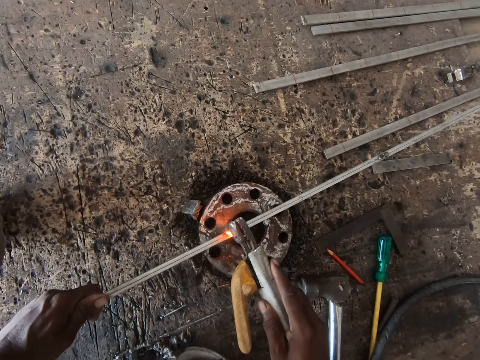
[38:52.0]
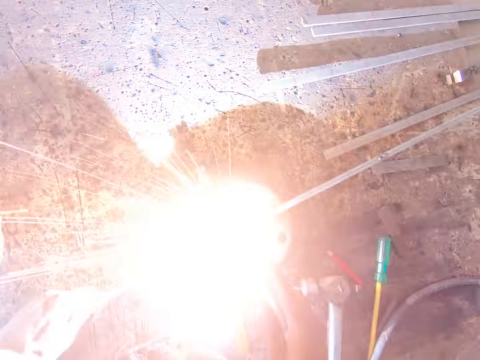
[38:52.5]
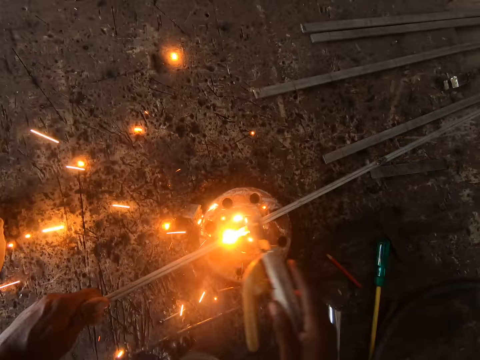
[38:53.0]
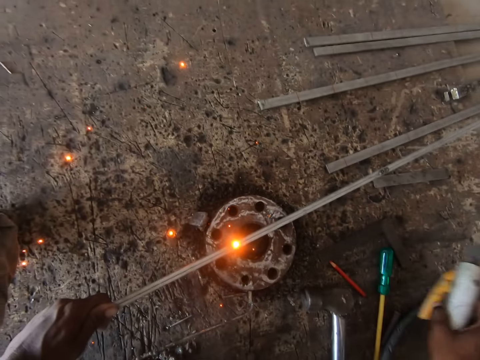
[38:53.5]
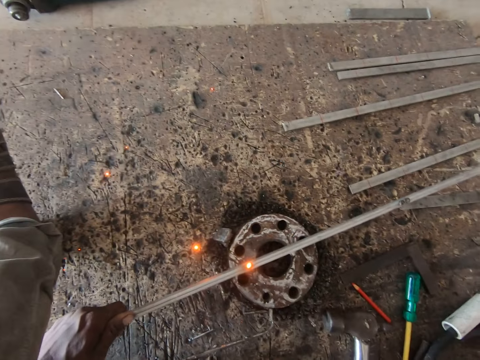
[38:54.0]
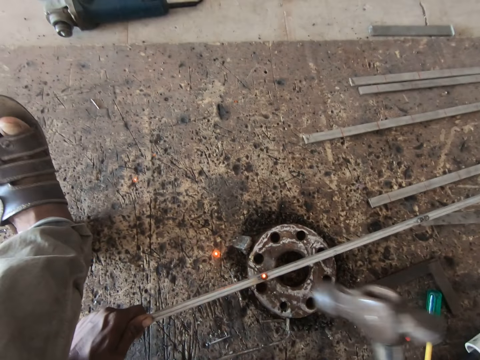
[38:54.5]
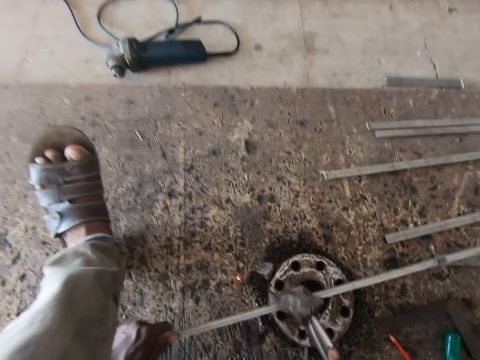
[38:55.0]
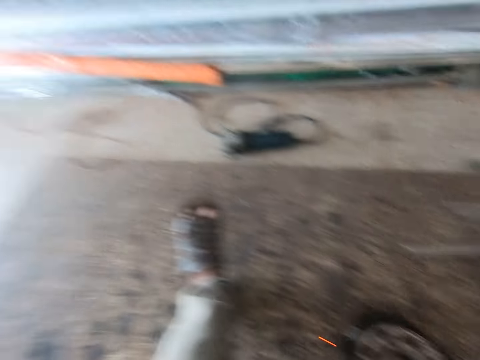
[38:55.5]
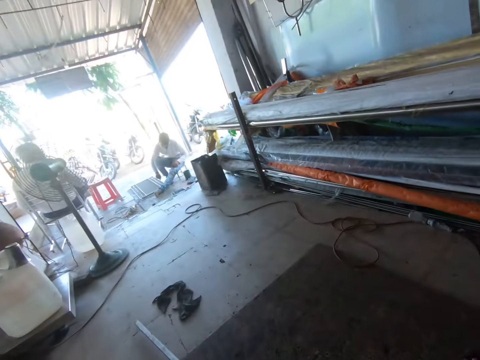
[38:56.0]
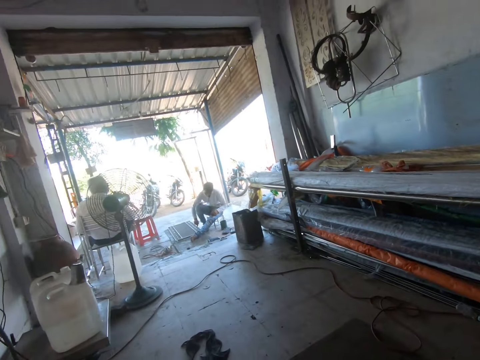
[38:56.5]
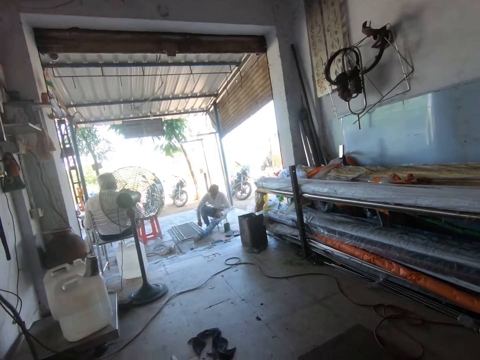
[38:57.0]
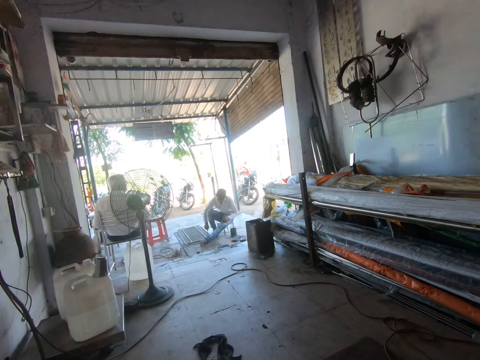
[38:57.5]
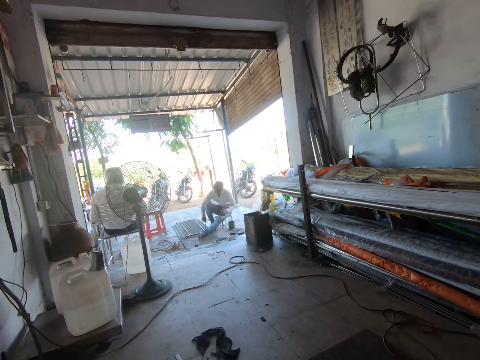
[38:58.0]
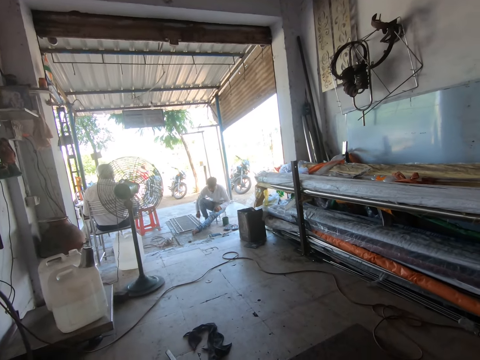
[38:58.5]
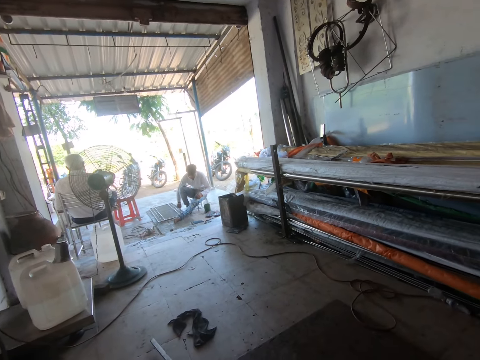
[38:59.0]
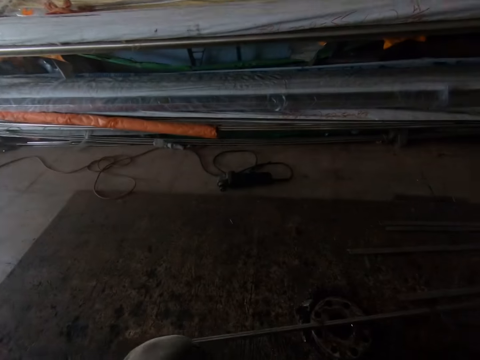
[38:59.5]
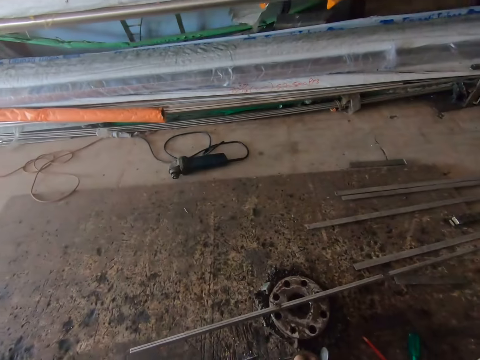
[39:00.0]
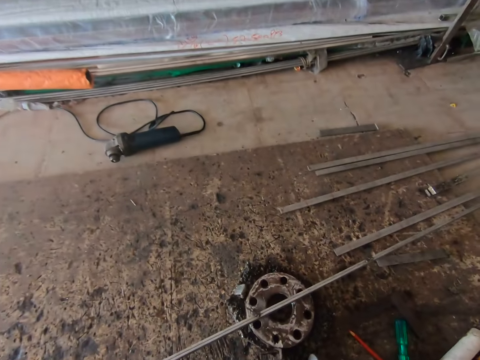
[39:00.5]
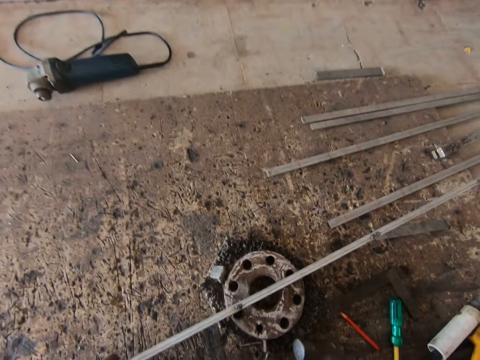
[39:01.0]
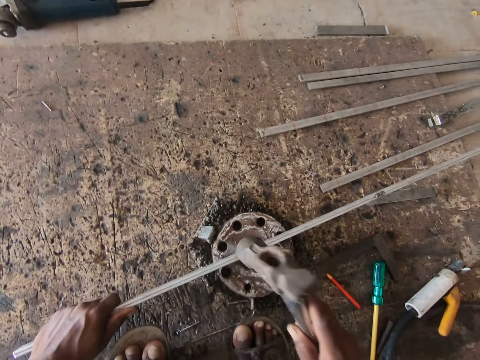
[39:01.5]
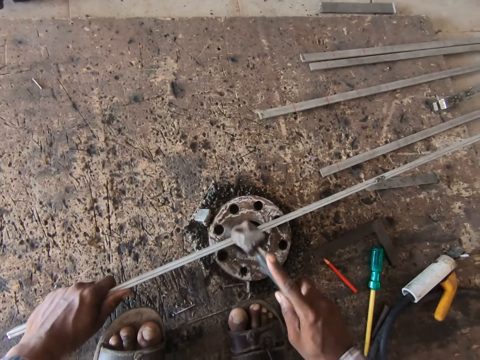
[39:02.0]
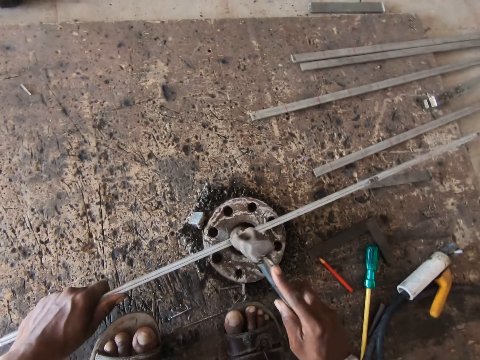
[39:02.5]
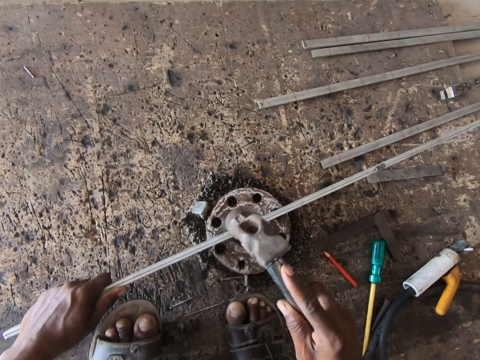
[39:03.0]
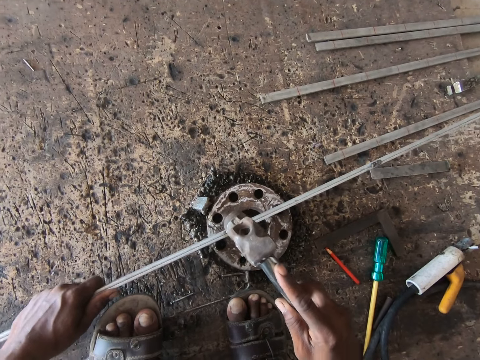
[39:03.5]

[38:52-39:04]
The camera wearer drops the electrode on the board with his right hand. He picks up the hammer from the board with his right hand. He hits the iron rod with the hammer in his right hand. He converses with a male. He hits the iron rod with the hammer in his right hand.

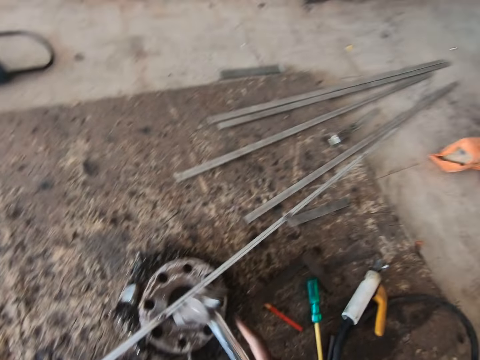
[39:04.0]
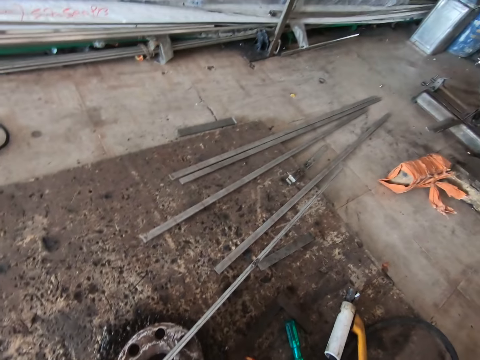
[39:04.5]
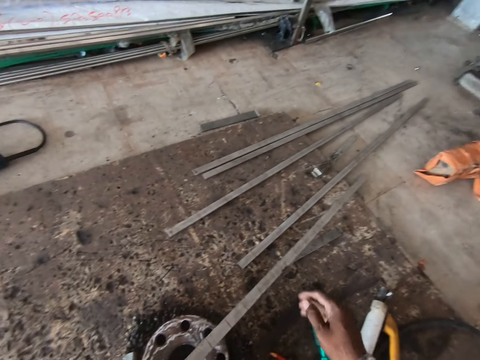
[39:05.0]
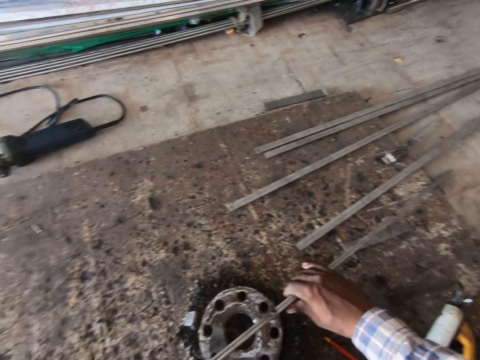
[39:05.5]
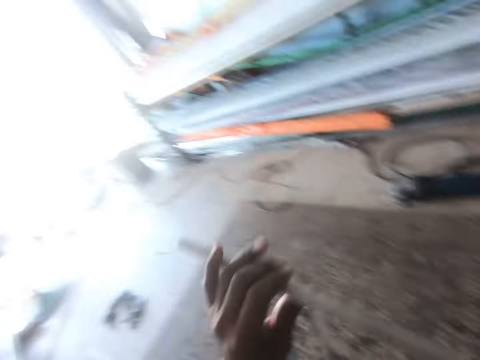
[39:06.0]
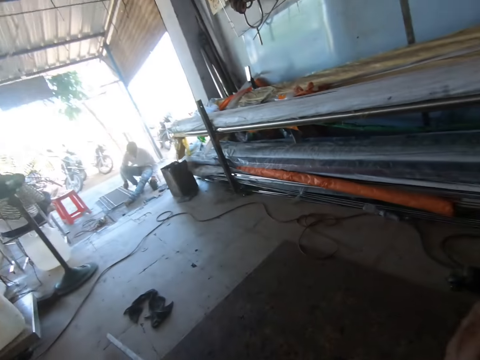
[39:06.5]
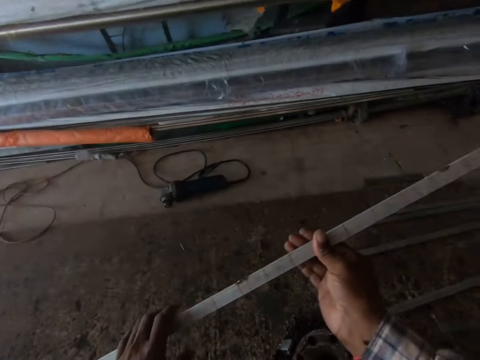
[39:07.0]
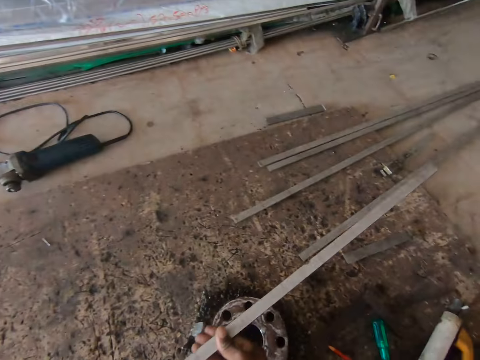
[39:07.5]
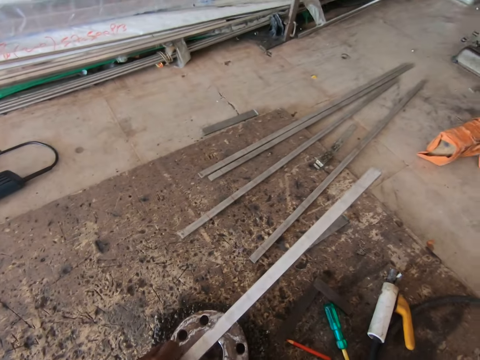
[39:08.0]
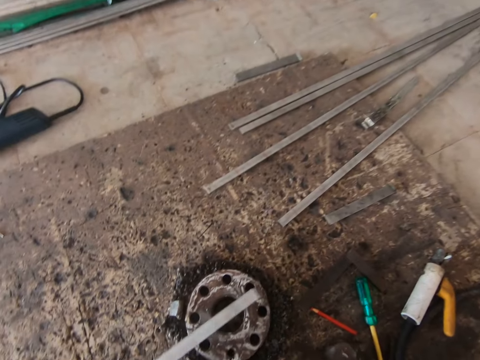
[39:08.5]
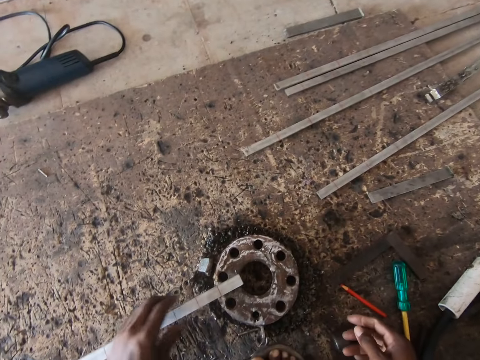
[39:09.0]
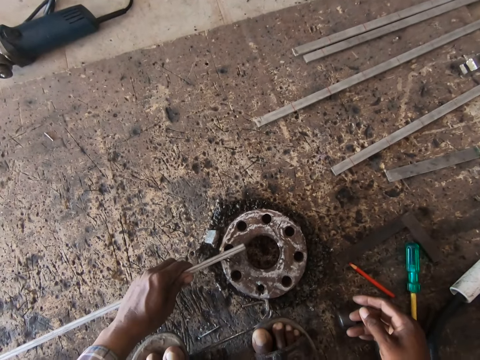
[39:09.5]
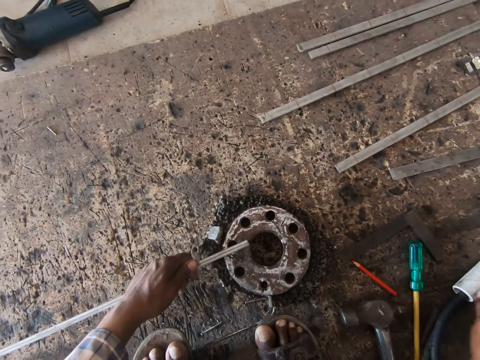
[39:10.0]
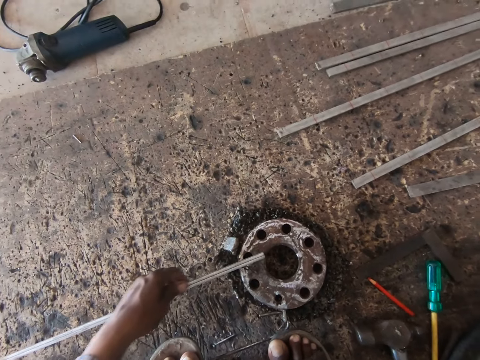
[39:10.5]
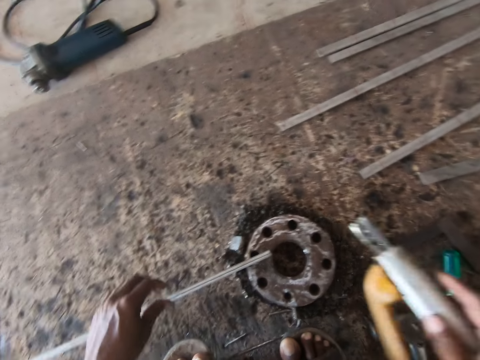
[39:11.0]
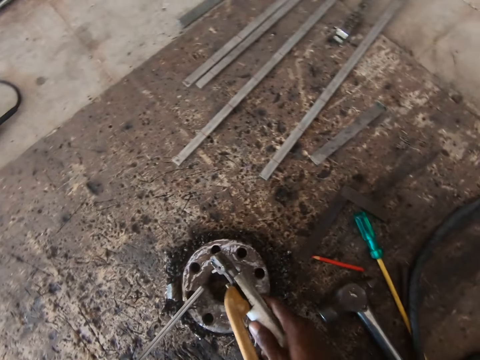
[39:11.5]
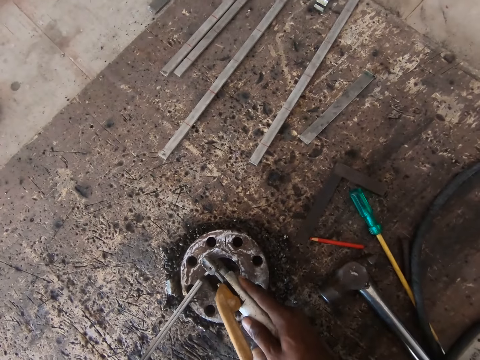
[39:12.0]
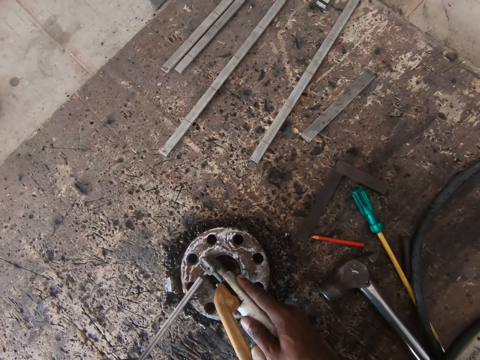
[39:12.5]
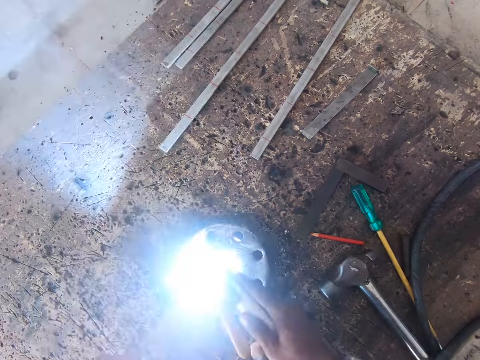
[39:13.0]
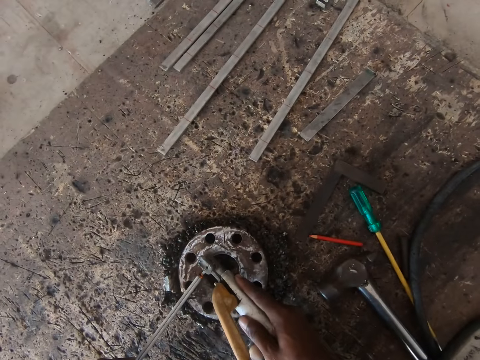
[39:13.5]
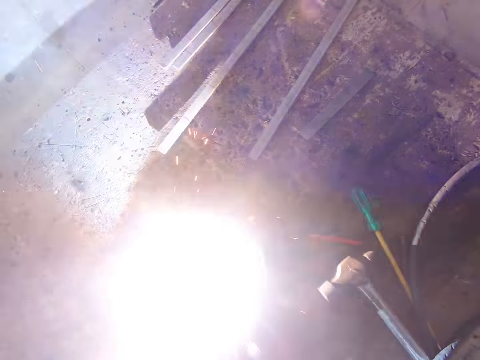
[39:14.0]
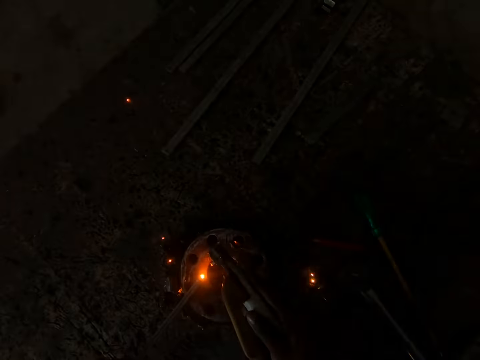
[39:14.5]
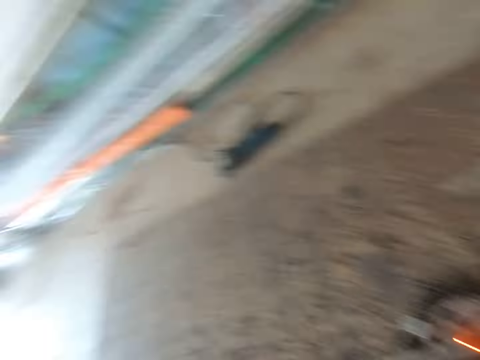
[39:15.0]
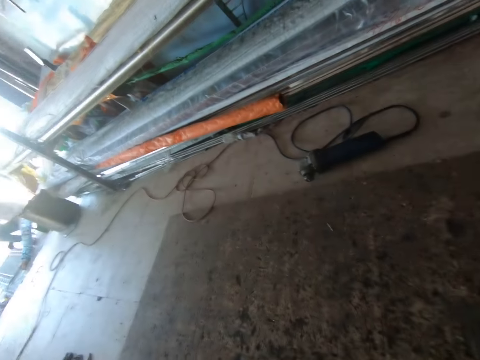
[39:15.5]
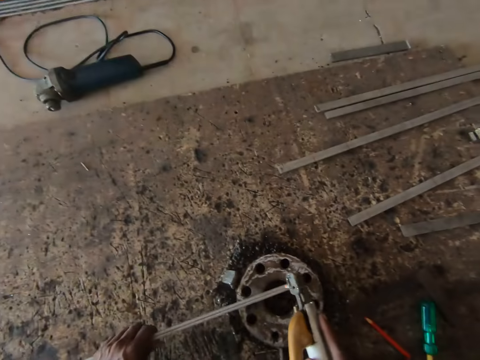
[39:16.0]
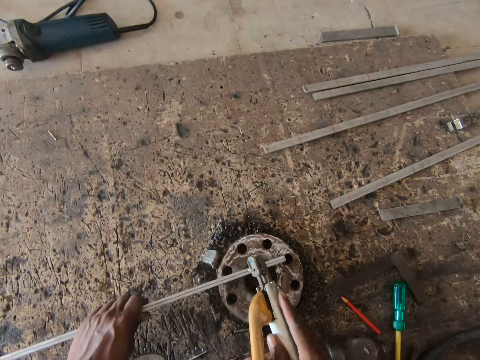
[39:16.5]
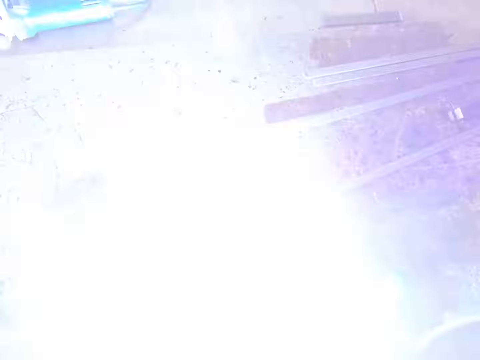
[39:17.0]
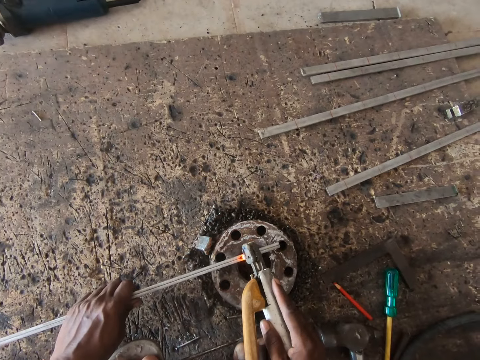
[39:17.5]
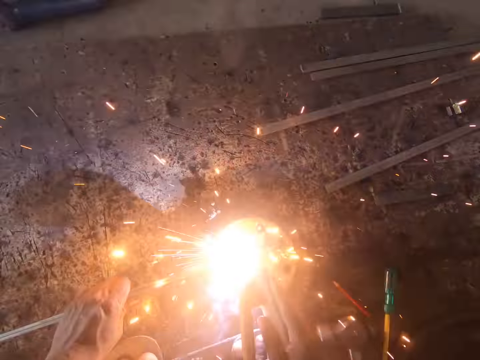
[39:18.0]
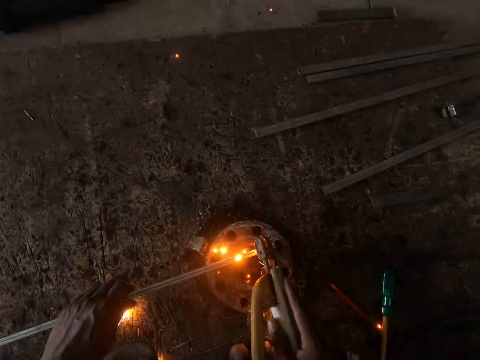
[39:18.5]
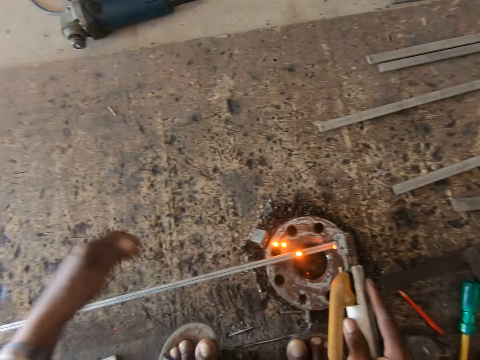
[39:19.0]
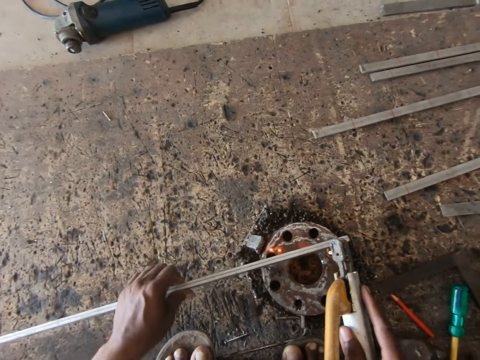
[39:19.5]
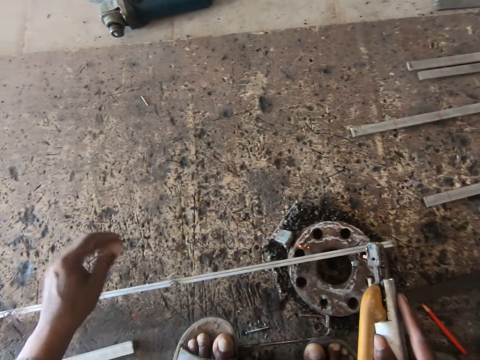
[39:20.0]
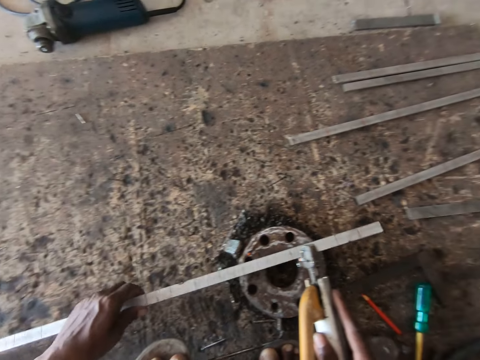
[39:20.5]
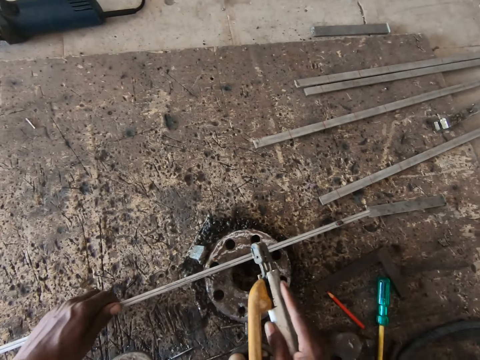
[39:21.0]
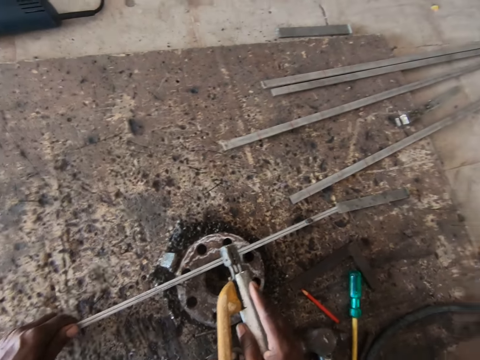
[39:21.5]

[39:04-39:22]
The camera wearer places the hammer on the floor. He holds the iron rod in both hands. He tilts the metal with both hands. He flips the iron rod in both hands. He drops the iron rod on the flange with his left hand. He shifts the iron rod on the flange with his left hand. He pulls the metal with his hand. He picks up the electrode from the board with his right hand. He welds the iron rod on the flange with the electrode in his right hand. He adjusts the iron rod on the flange with his left hand. He shifts the iron rod on the flange with his left hand.
